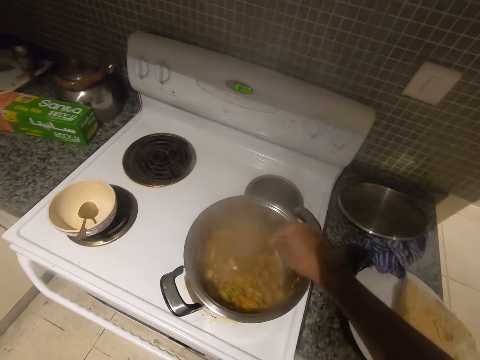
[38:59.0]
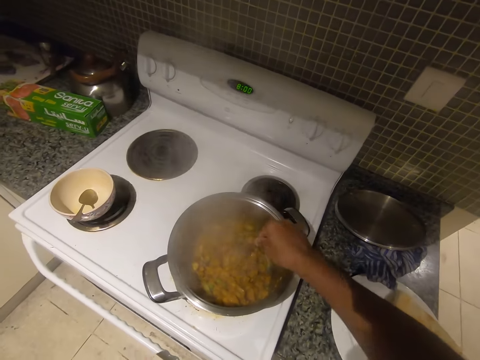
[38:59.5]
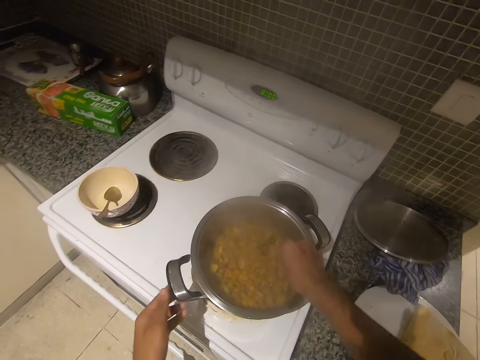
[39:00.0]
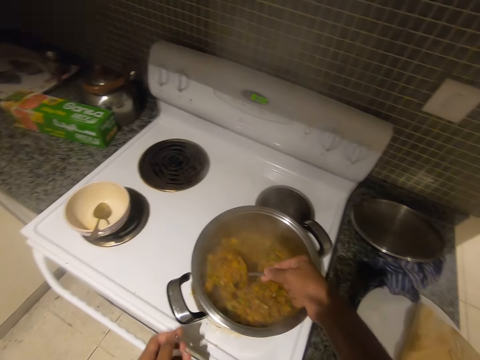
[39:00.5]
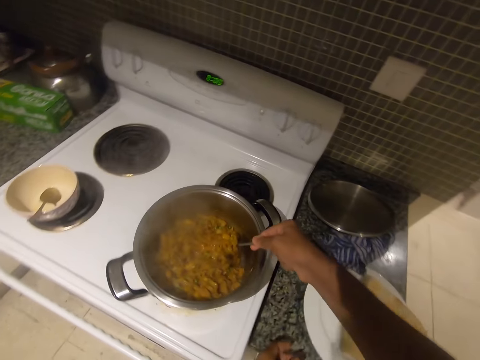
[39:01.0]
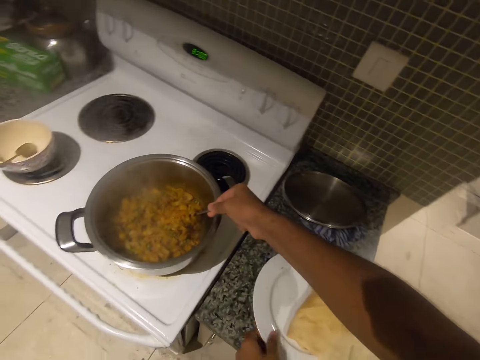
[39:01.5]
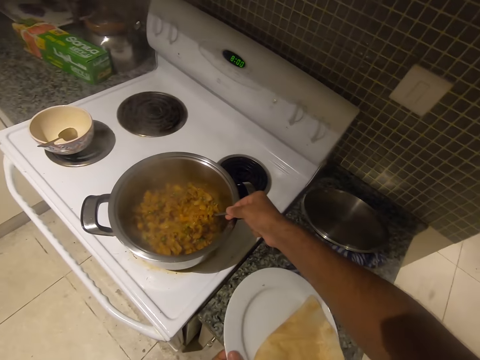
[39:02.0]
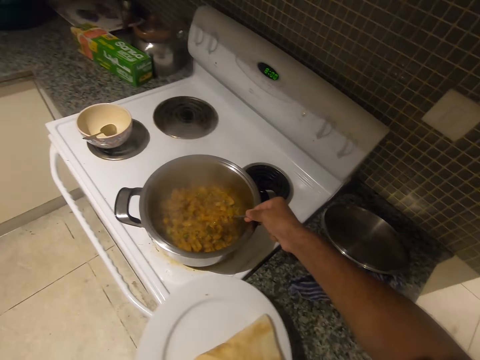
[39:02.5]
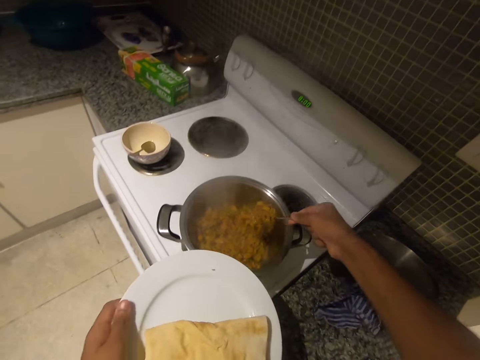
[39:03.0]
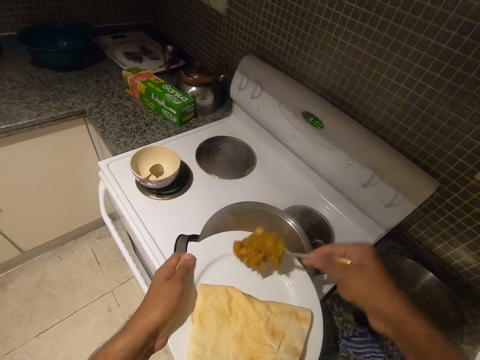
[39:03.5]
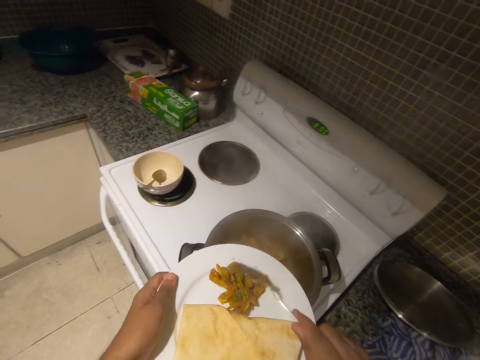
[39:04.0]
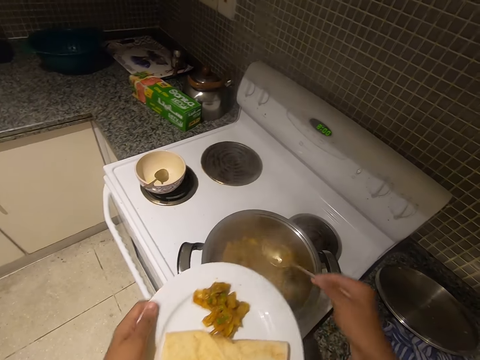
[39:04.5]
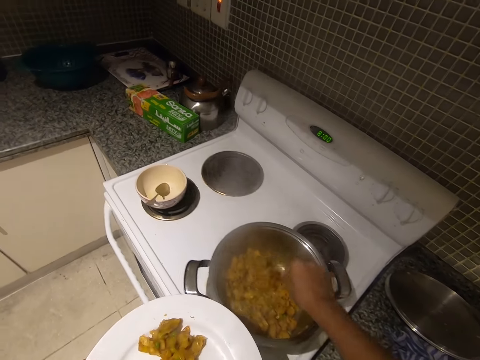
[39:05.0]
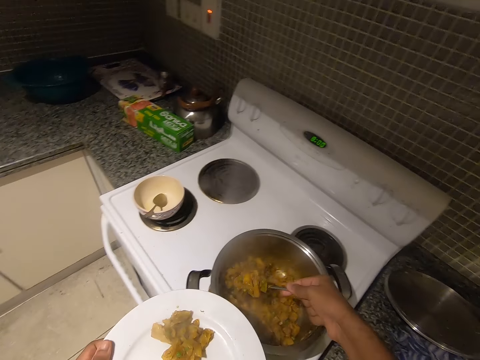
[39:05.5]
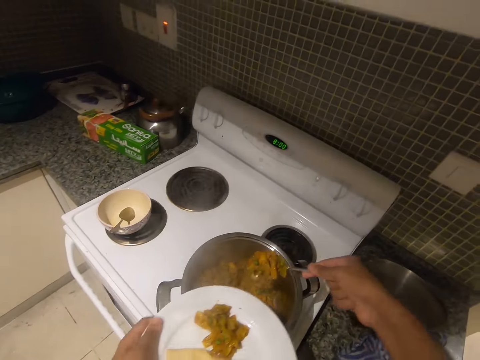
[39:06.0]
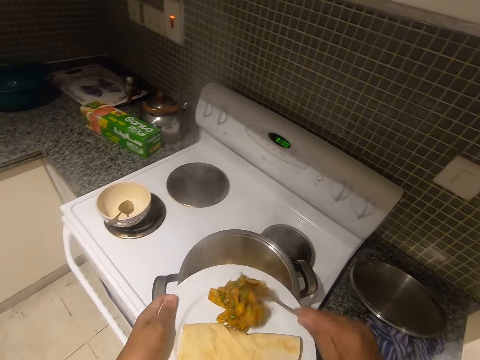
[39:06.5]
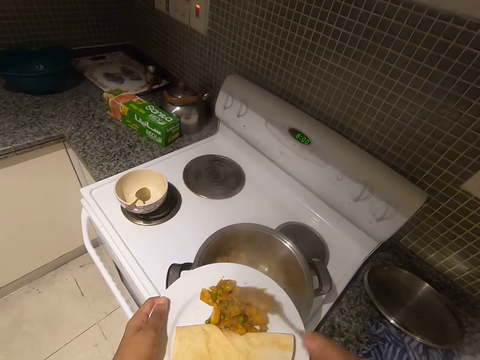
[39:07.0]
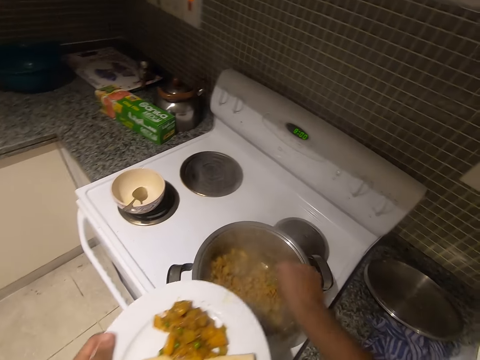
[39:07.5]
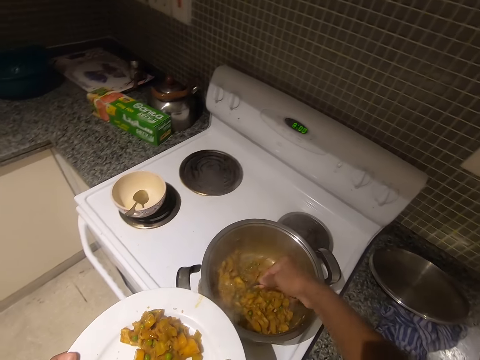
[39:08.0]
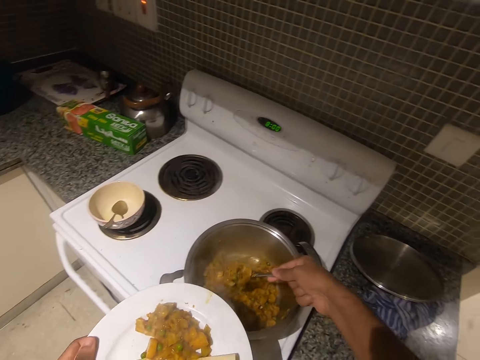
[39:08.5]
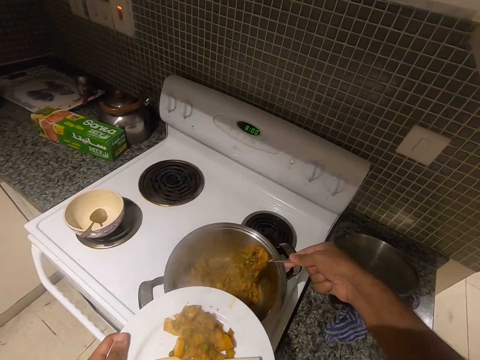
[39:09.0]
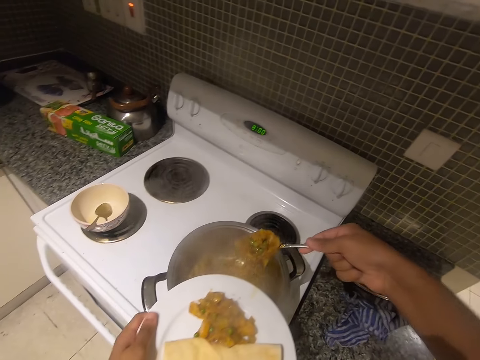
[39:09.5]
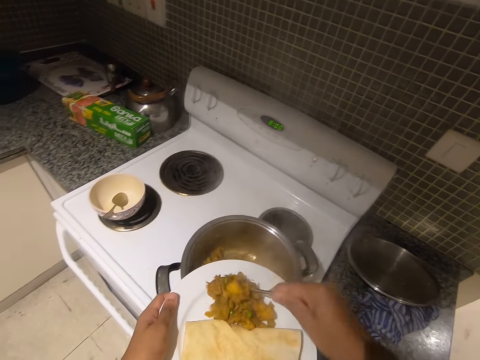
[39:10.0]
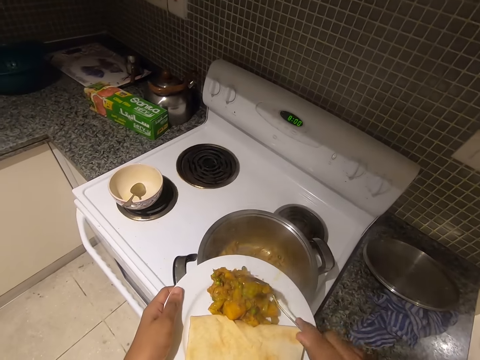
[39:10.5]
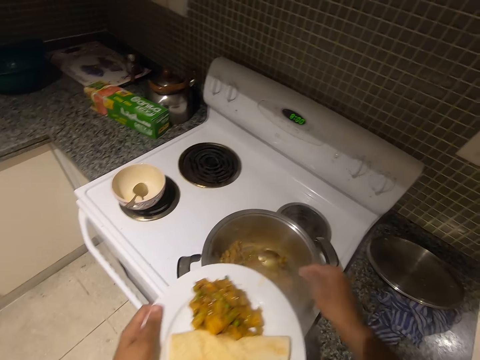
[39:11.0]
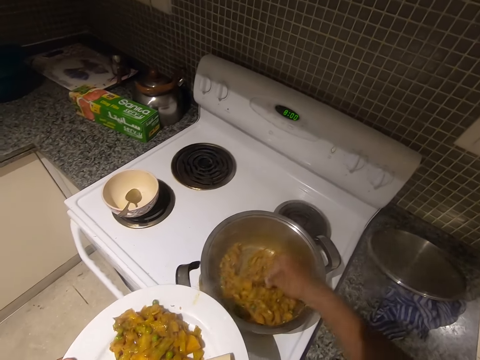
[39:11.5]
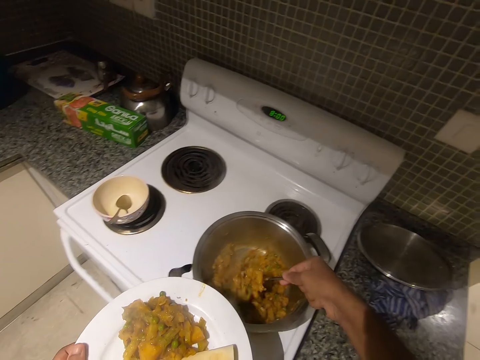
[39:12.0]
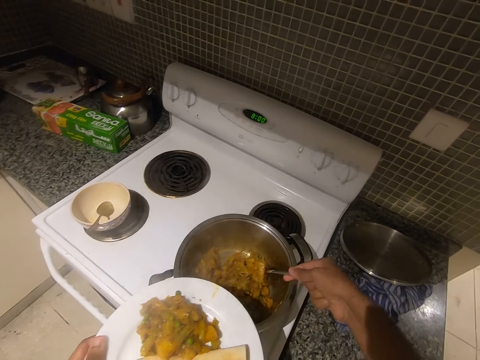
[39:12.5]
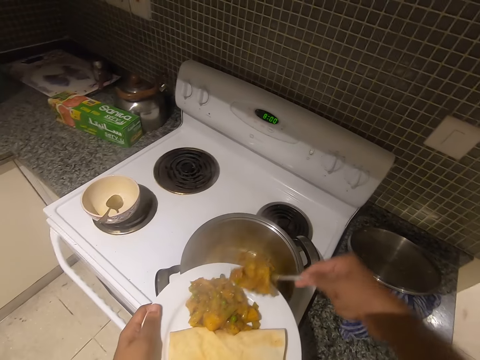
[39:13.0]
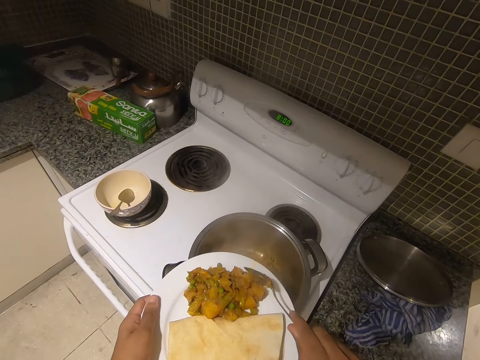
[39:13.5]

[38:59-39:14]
The camera wearer serves food on the plate.

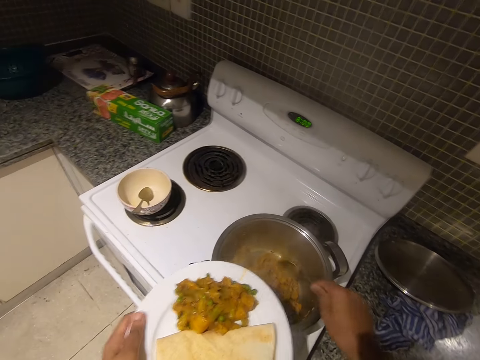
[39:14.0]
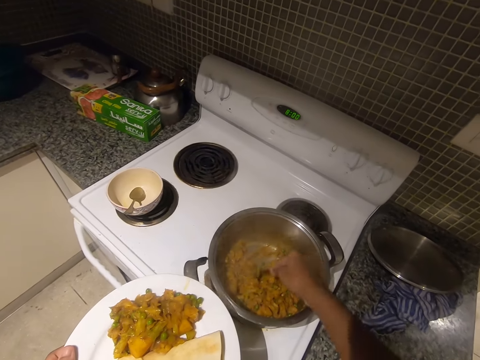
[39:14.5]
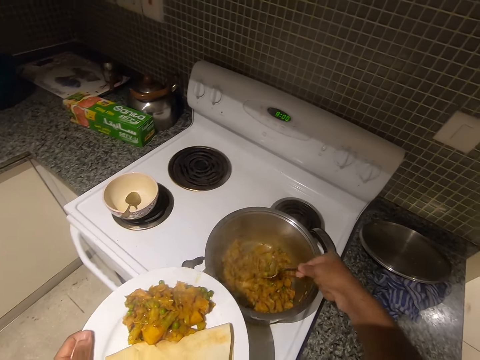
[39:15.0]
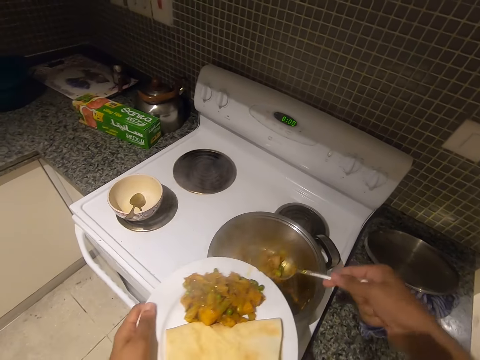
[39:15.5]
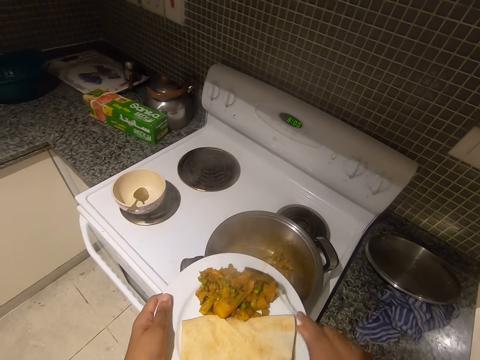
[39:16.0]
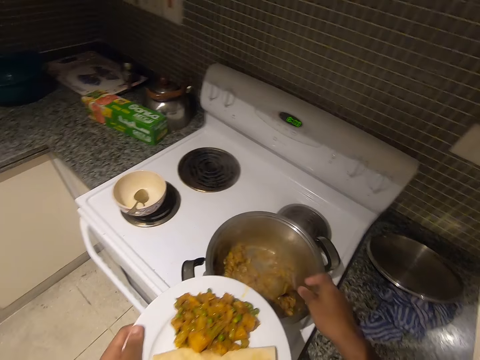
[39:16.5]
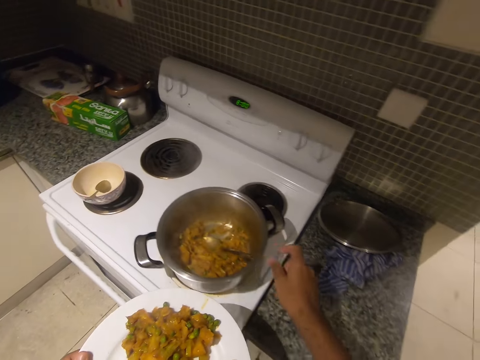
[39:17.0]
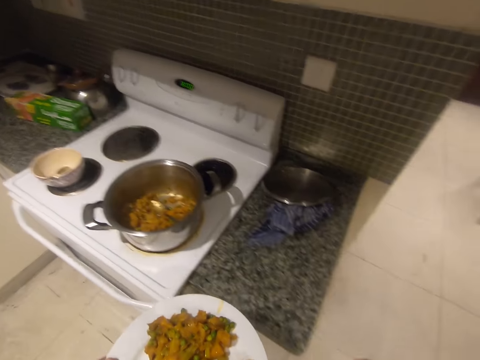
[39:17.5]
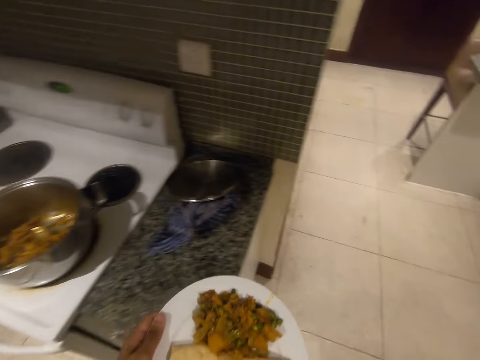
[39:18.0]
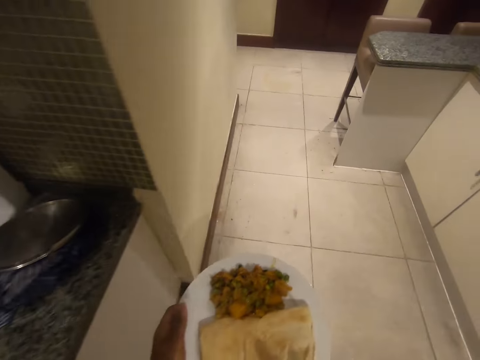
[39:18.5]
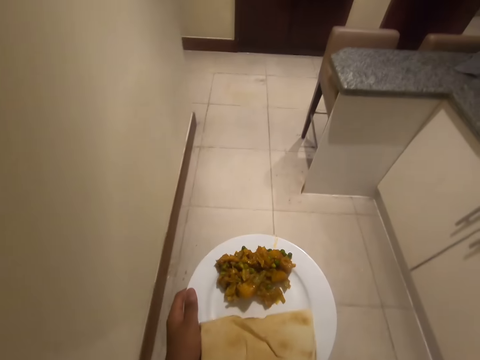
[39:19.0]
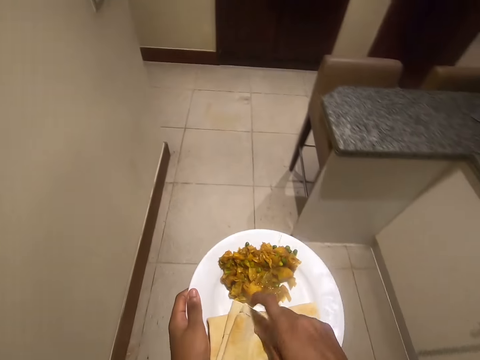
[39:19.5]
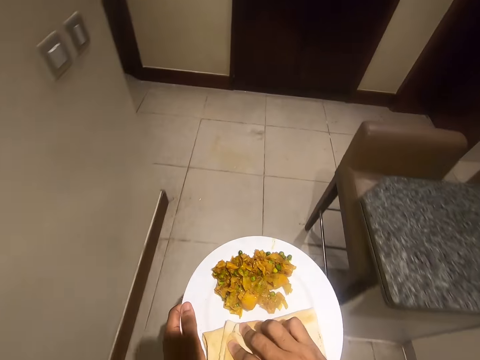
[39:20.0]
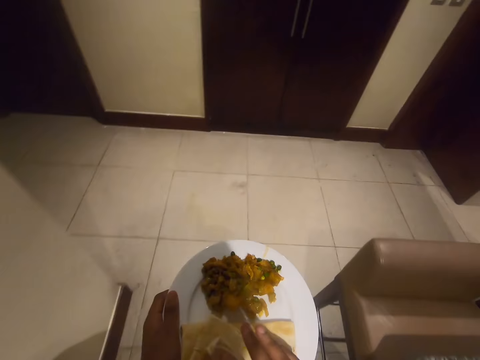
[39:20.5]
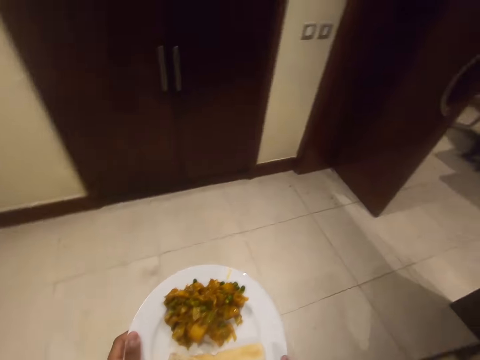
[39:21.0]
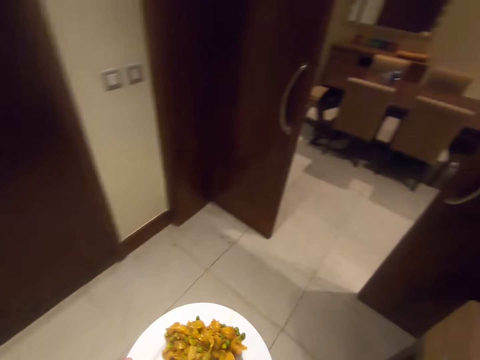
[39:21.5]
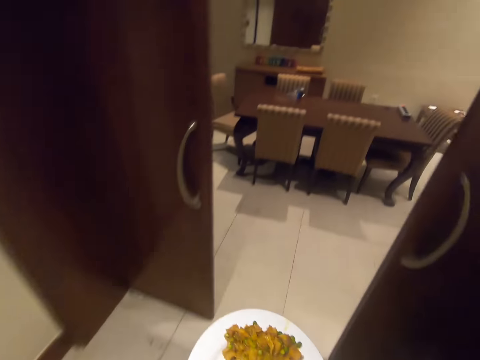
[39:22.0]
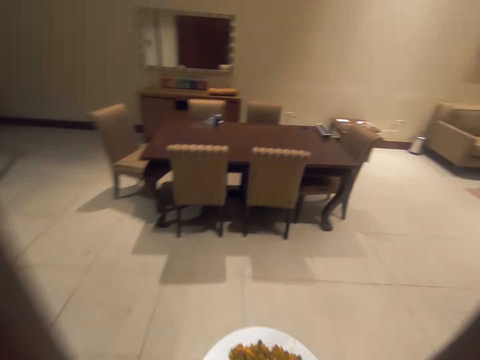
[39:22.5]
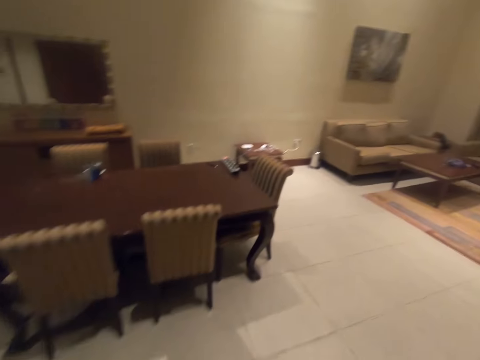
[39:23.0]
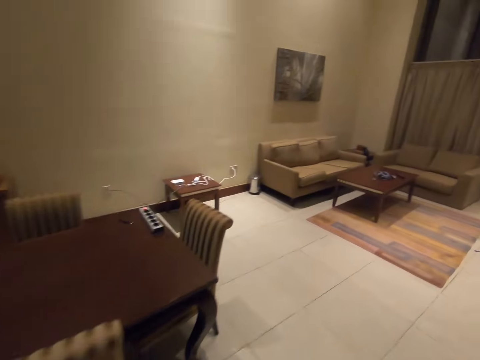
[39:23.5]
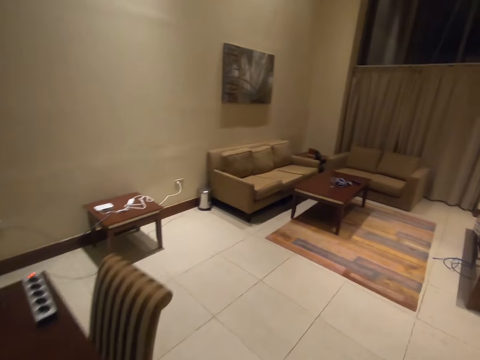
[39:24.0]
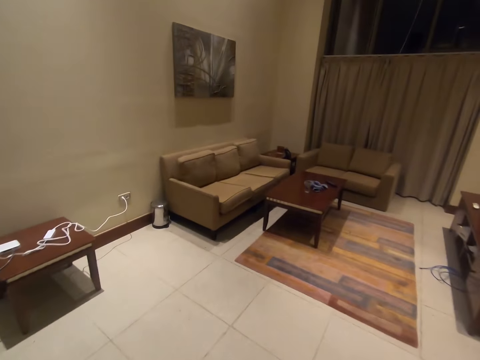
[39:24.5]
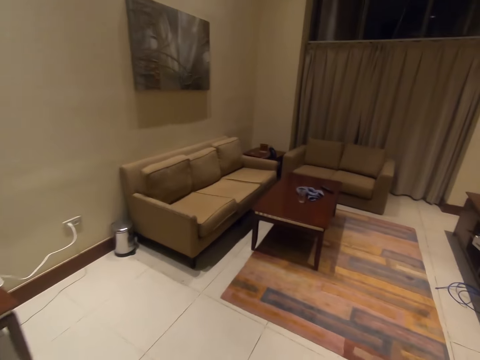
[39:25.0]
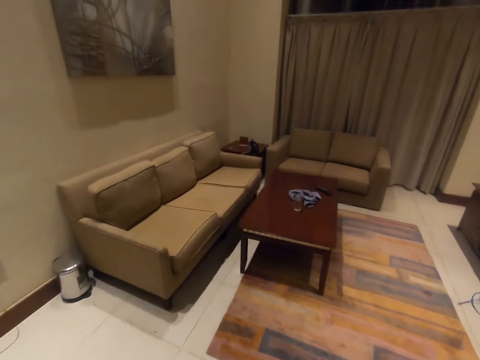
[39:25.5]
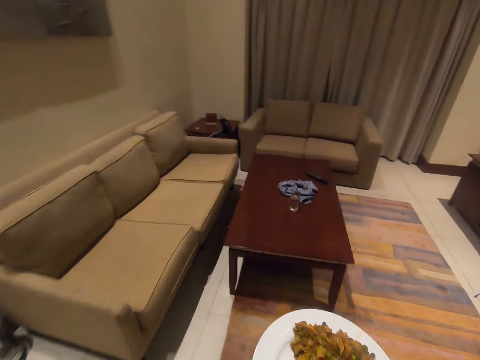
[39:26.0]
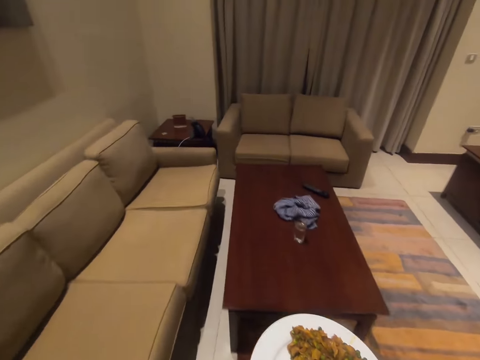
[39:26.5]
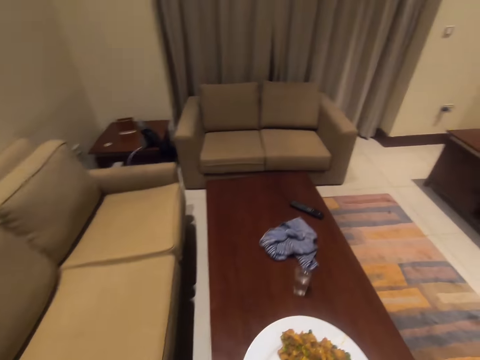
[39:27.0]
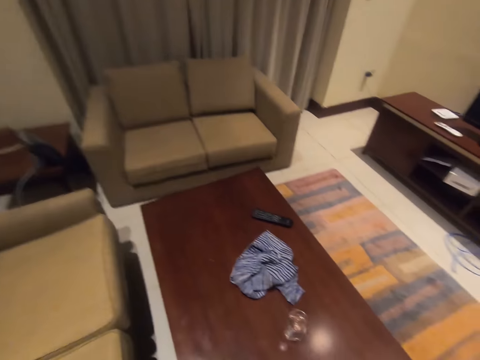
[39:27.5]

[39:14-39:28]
The camera wearer eats his food. He folds the chapatis. He leaves the kitchen.
